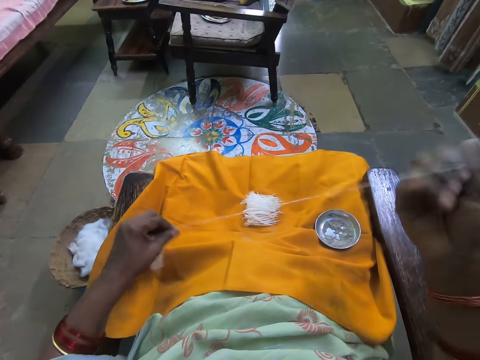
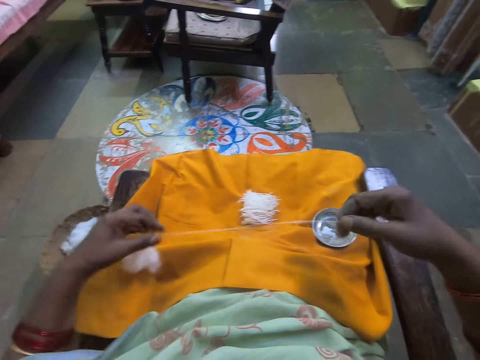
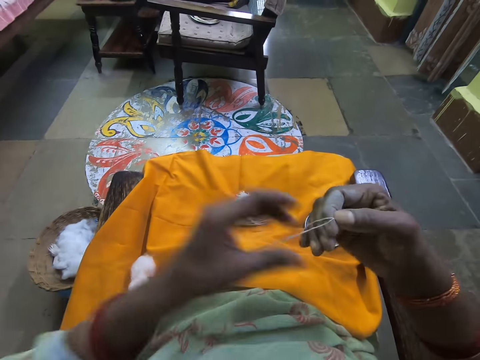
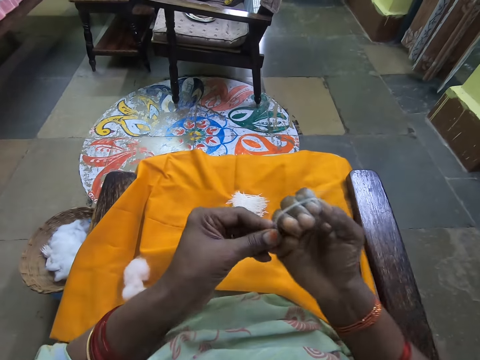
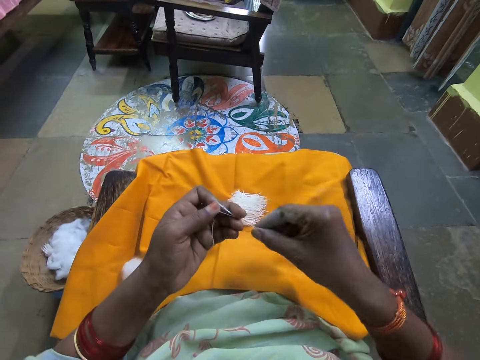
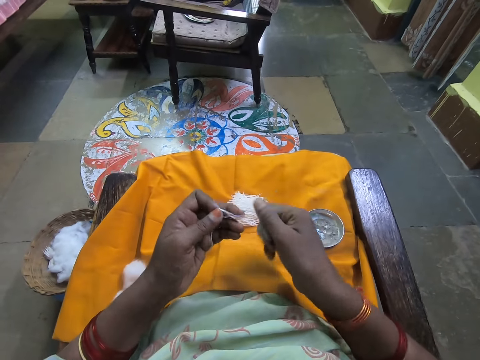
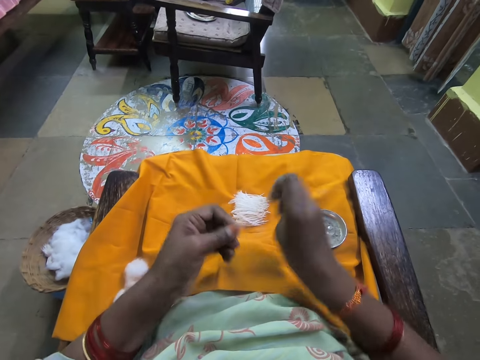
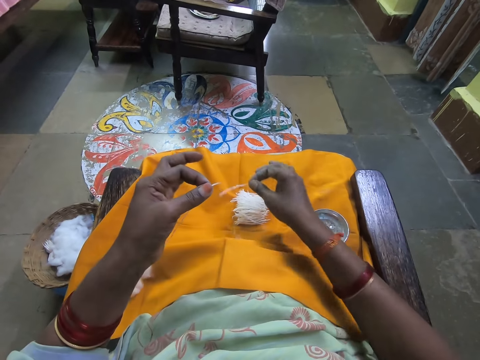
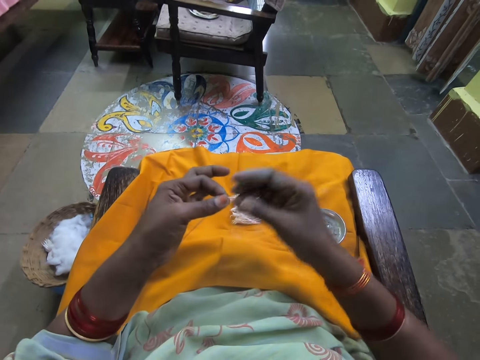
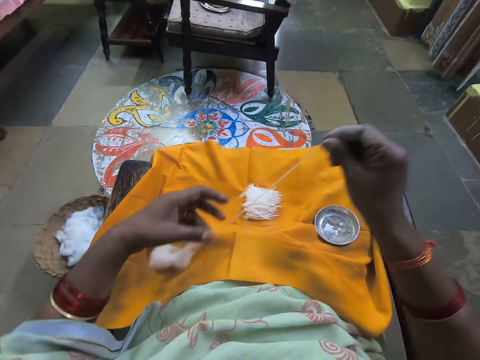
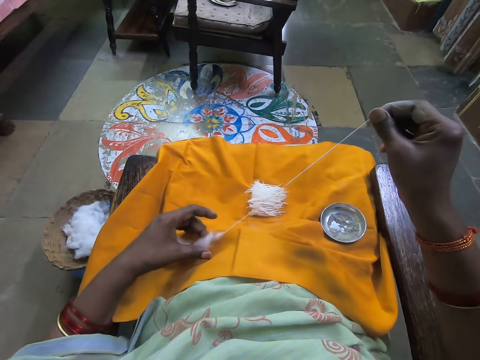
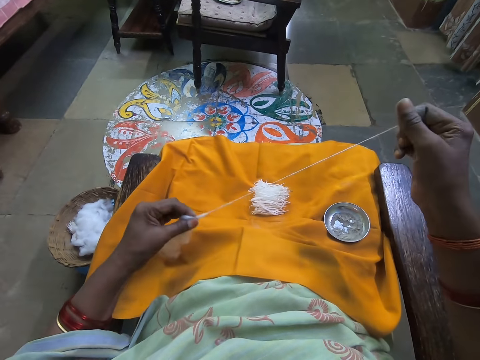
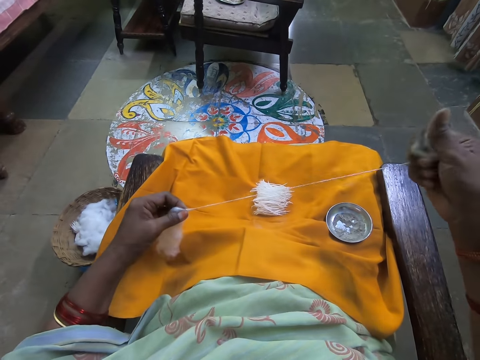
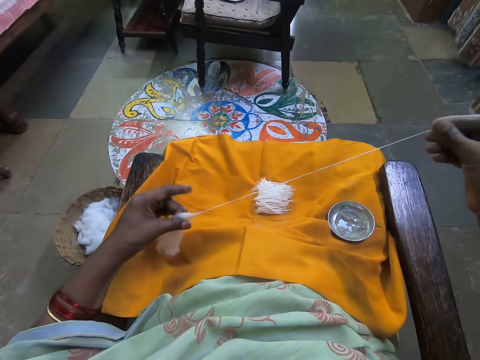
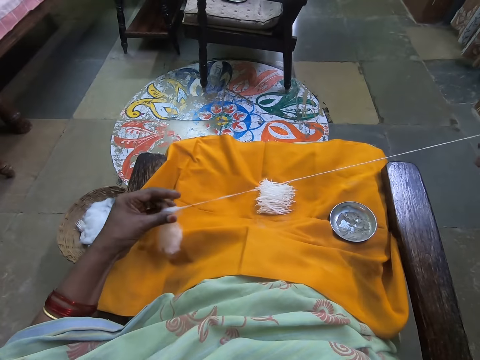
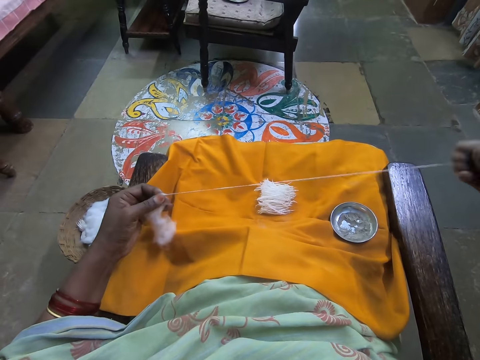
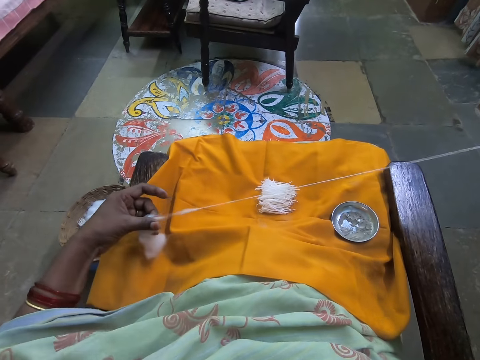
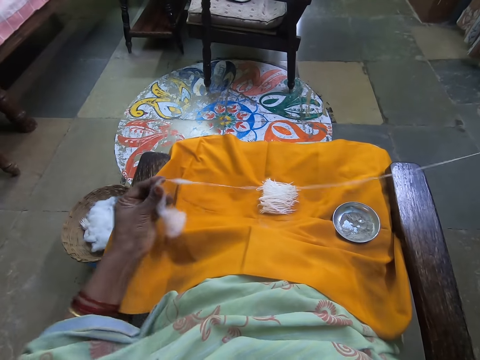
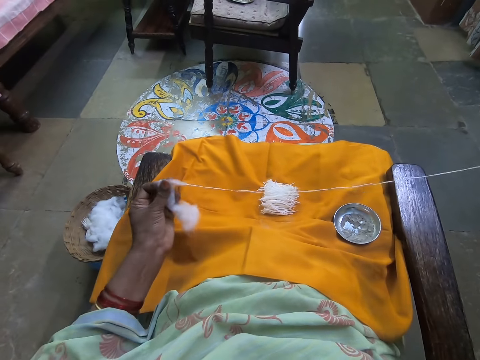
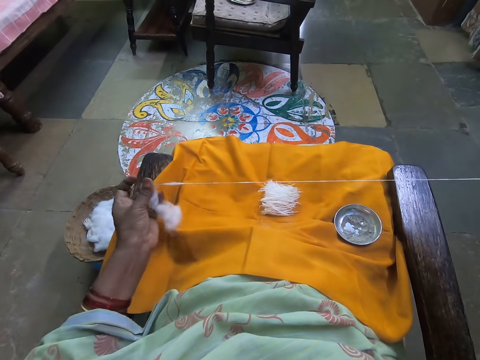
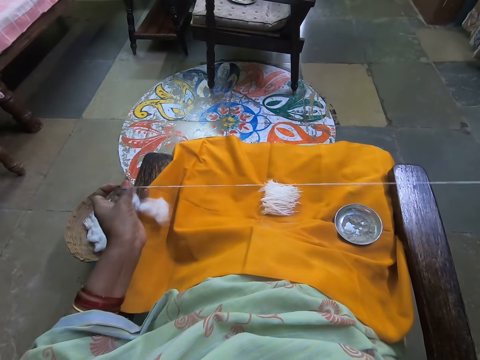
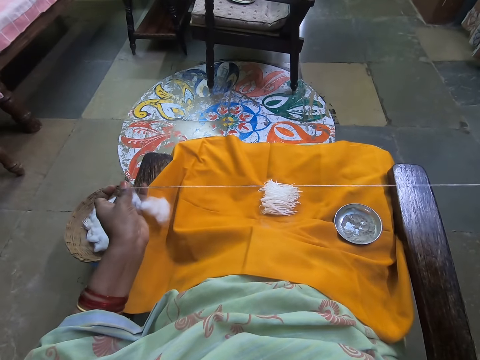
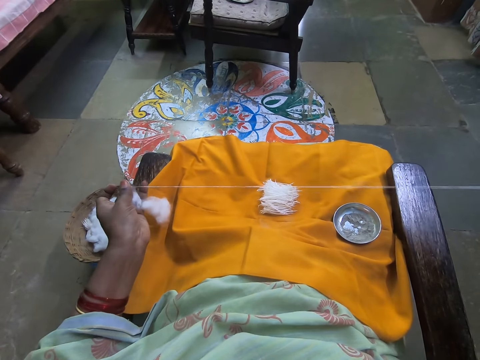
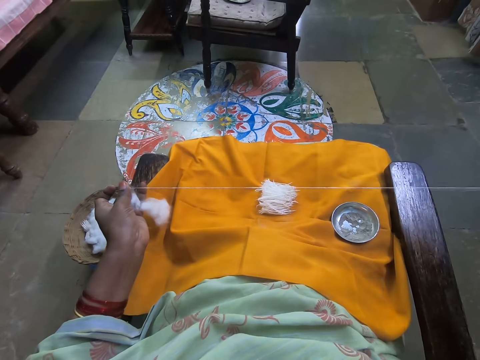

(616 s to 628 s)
The camera wearer folds the cotton strand with her right hand. She cuts the cotton strand with her right hand. She drops the cotton strand on the cloth with her right hand. She pulls the cotton strand from the ball of cotton wool with her right hand.

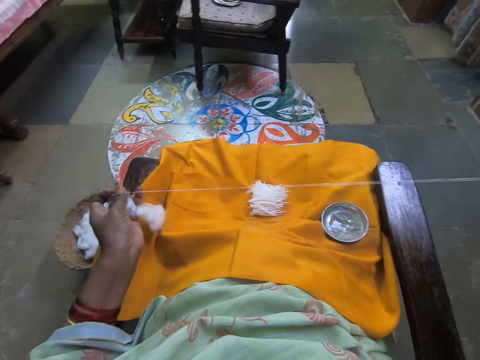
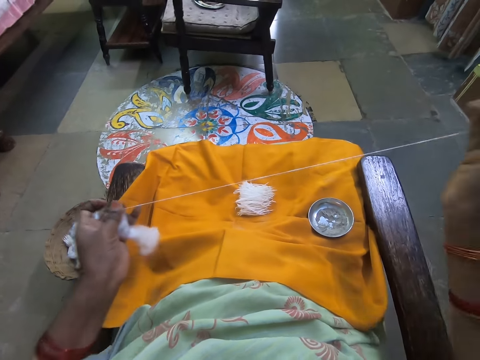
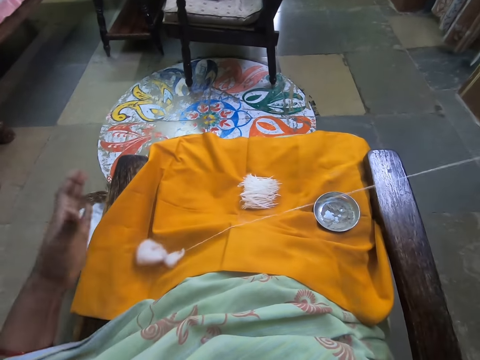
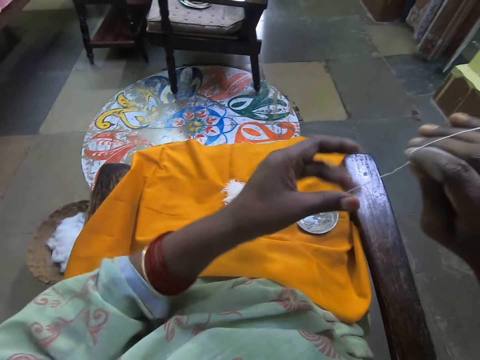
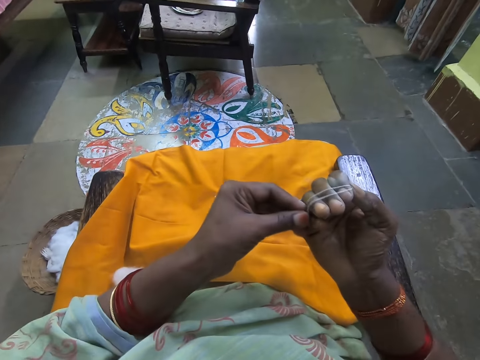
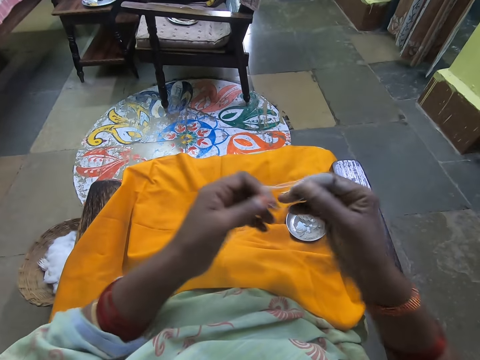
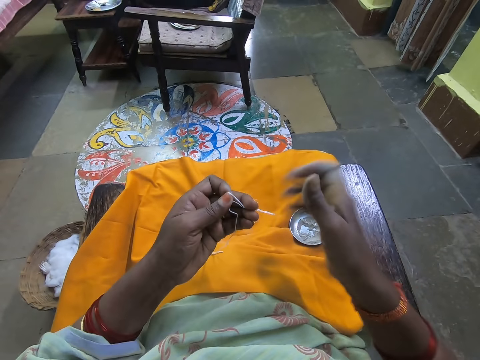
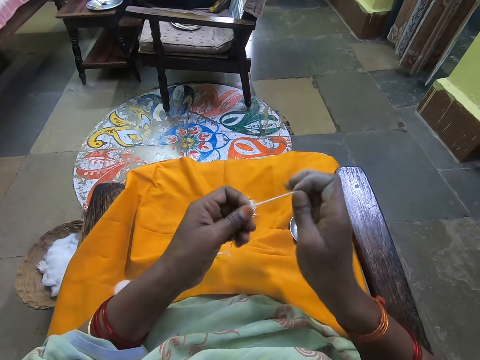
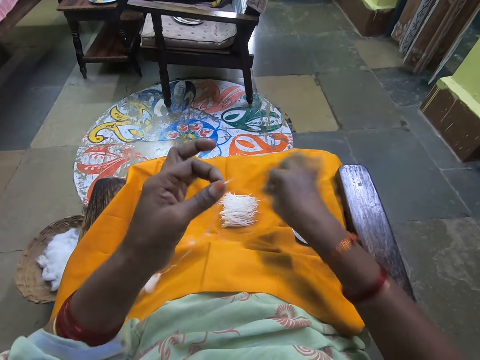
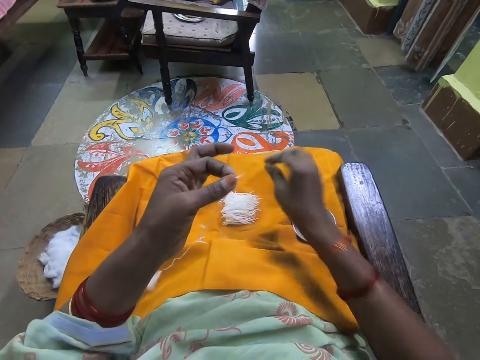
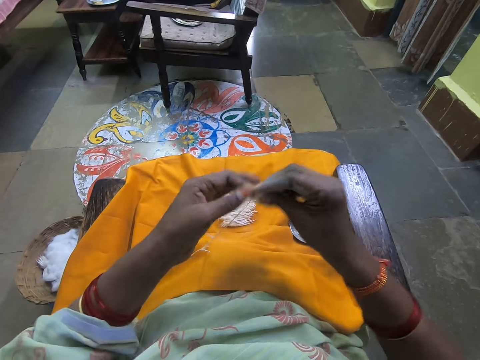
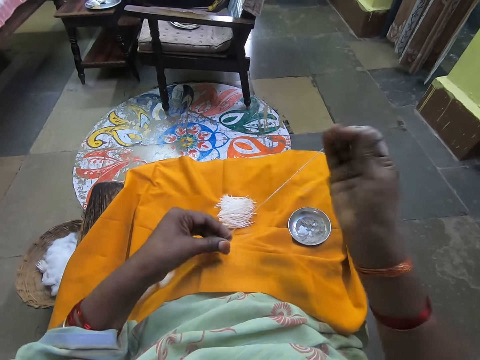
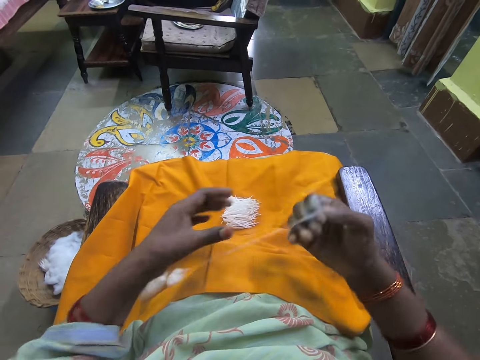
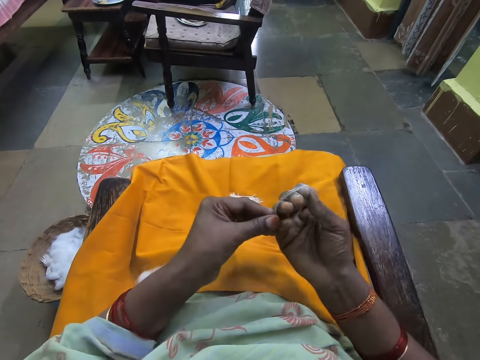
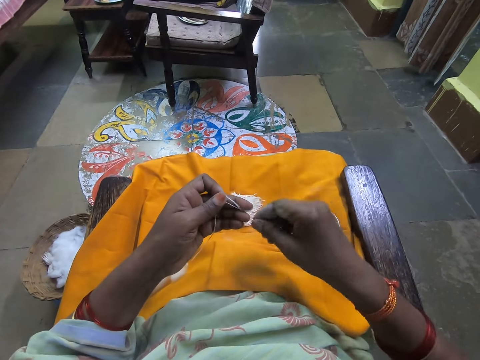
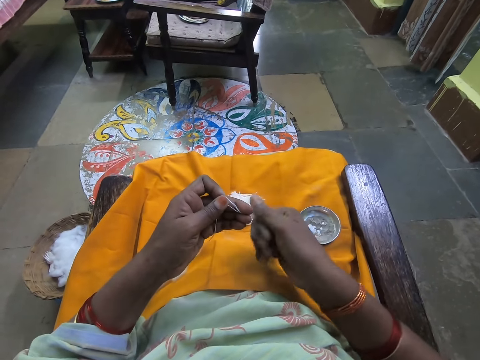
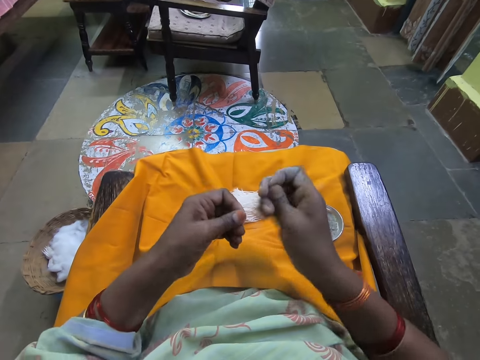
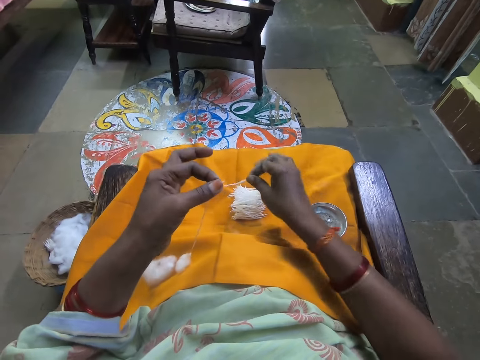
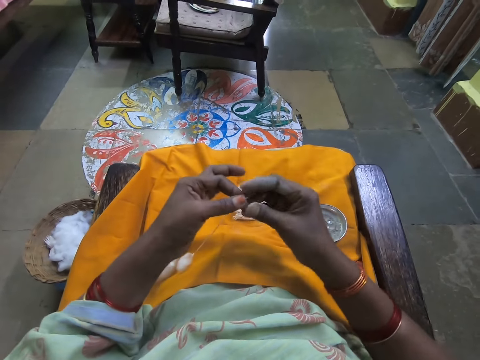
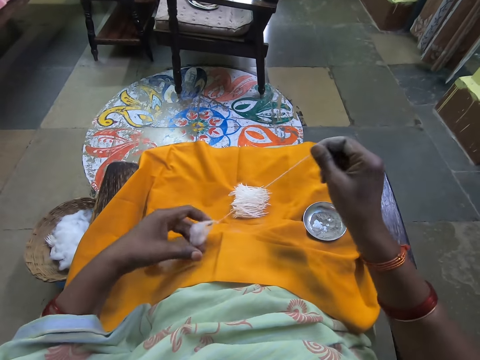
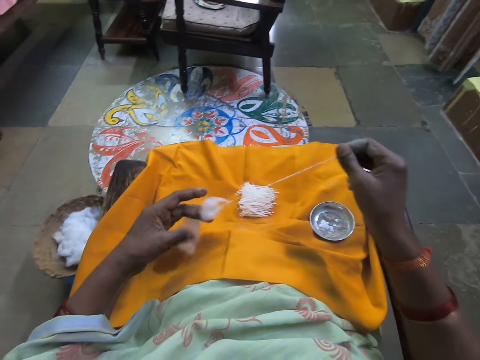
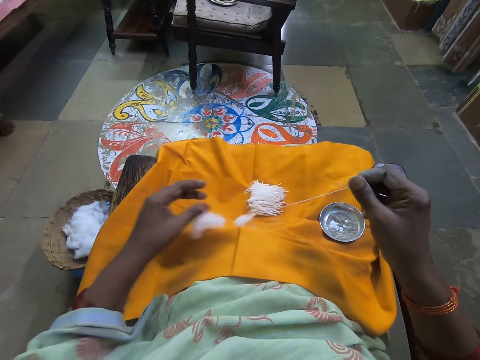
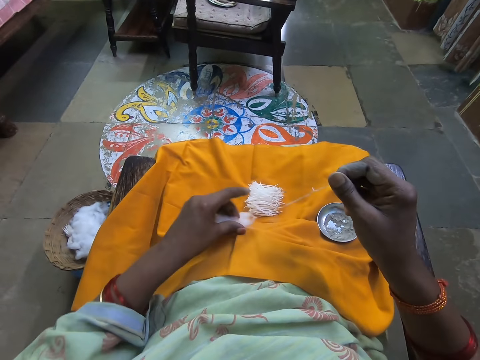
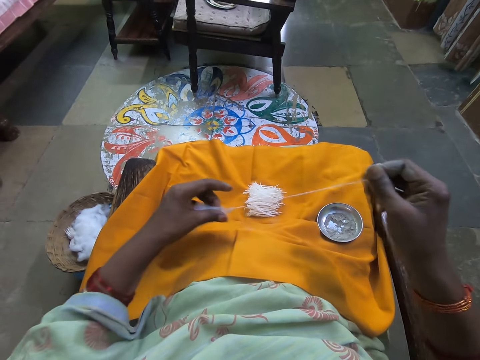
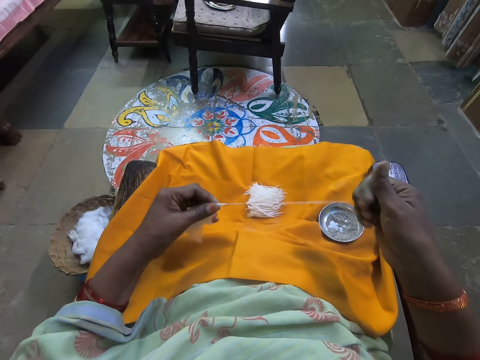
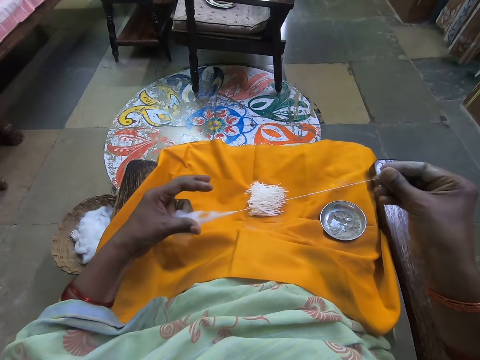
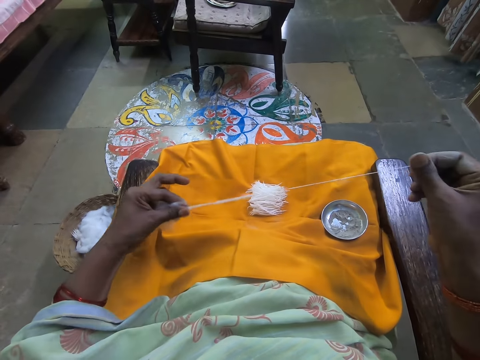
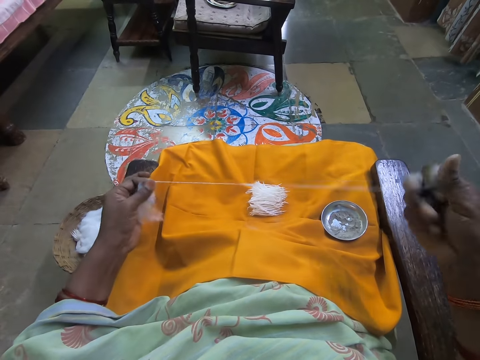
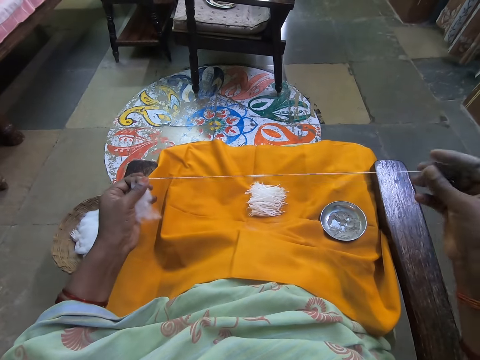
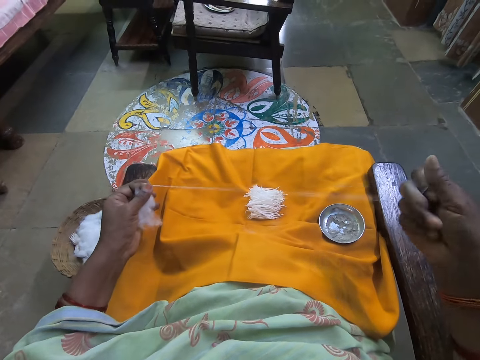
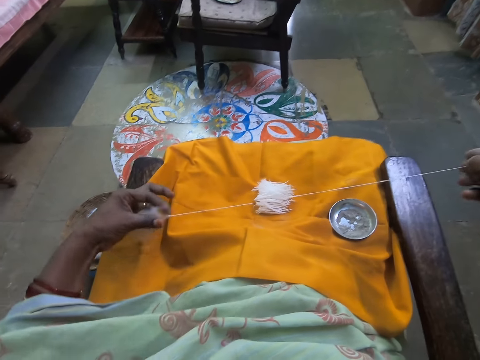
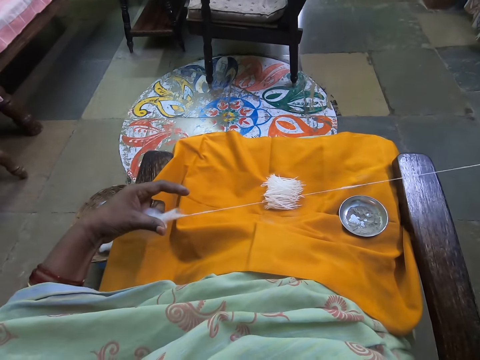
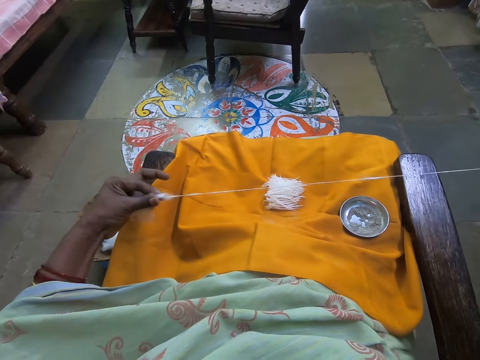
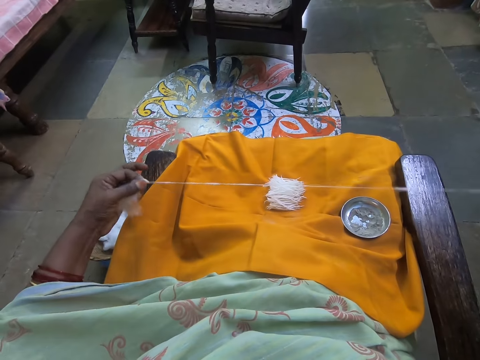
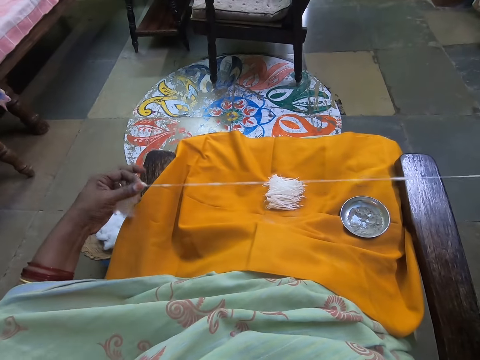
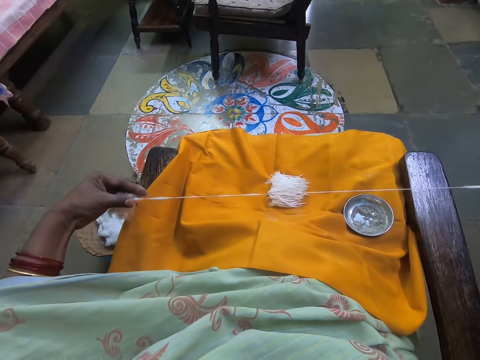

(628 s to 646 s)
The camera wearer folds the cotton strand with her right hand. She cuts the cotton strand with her right hand. She drops the cotton strand on the cloth with her right hand. She folds the cotton strand with her right hand. She cuts the cotton strand with her right hand. She drops the cotton strand on the cloth with her right hand. She pulls the cotton strand from the ball of cotton wool with her right hand.
